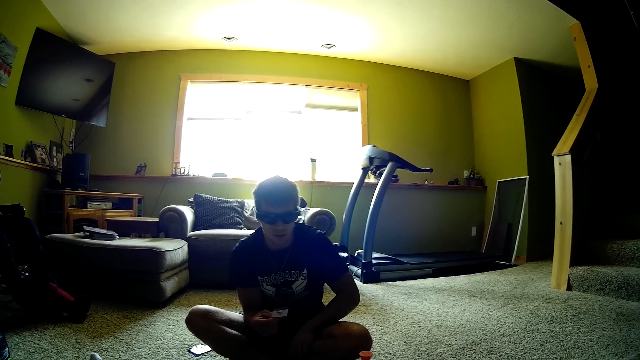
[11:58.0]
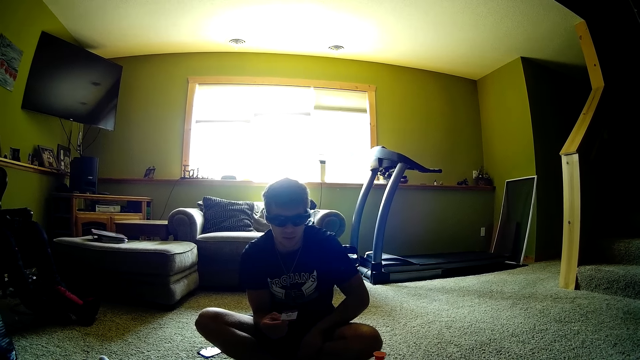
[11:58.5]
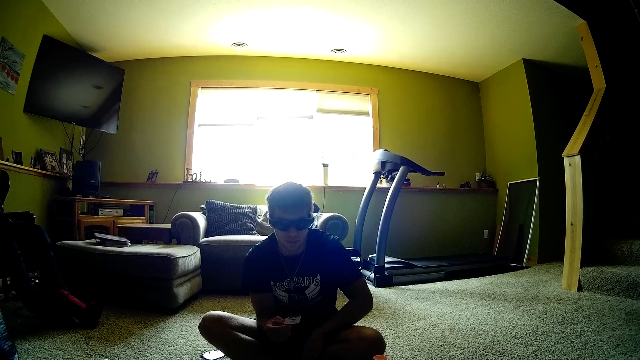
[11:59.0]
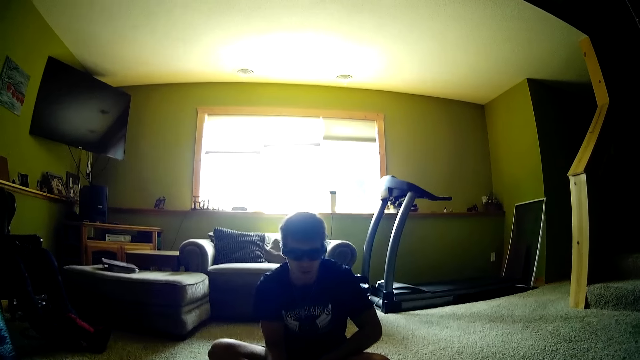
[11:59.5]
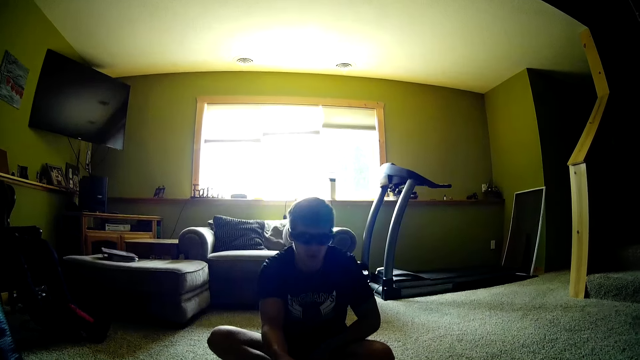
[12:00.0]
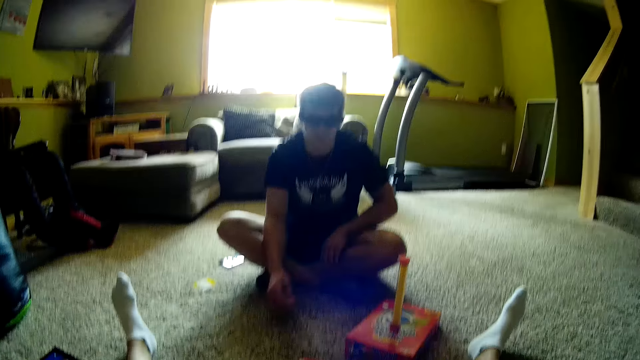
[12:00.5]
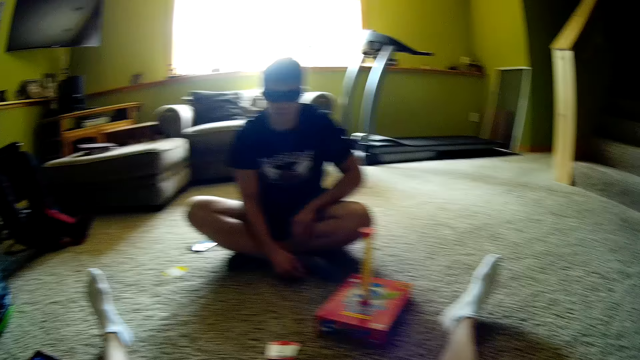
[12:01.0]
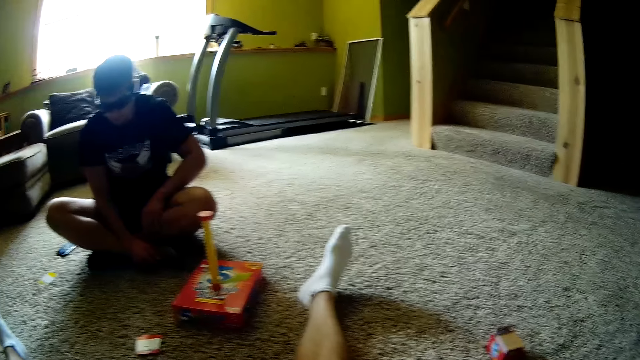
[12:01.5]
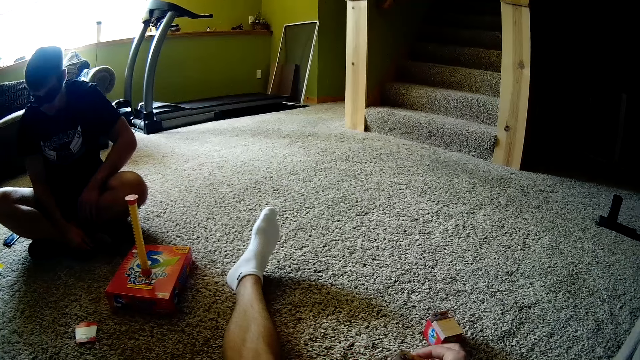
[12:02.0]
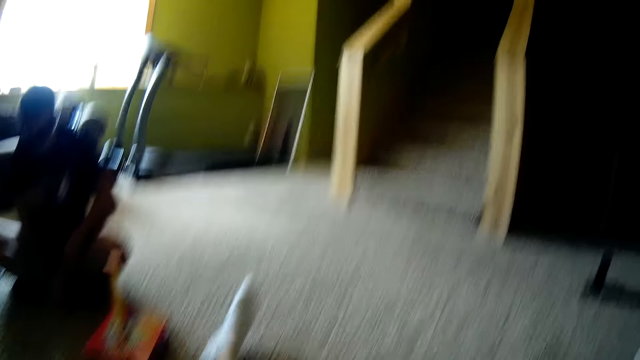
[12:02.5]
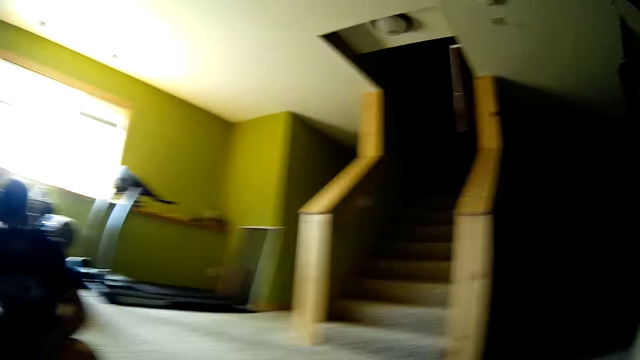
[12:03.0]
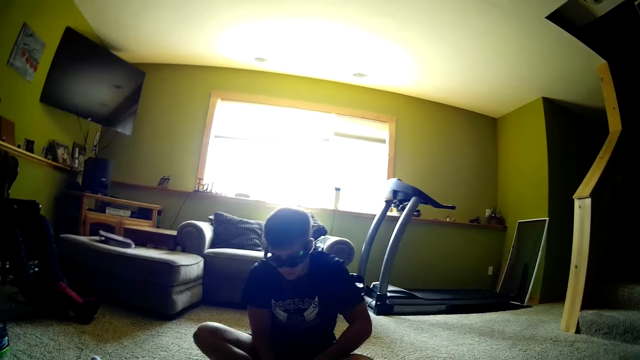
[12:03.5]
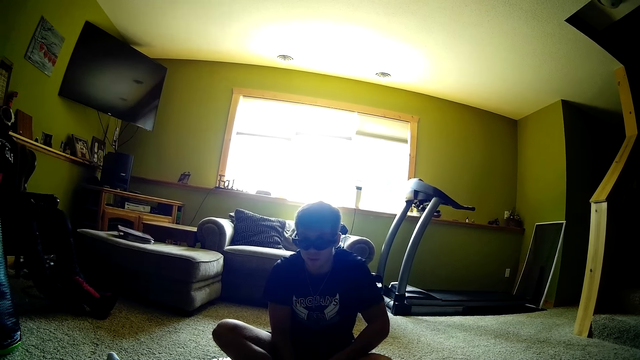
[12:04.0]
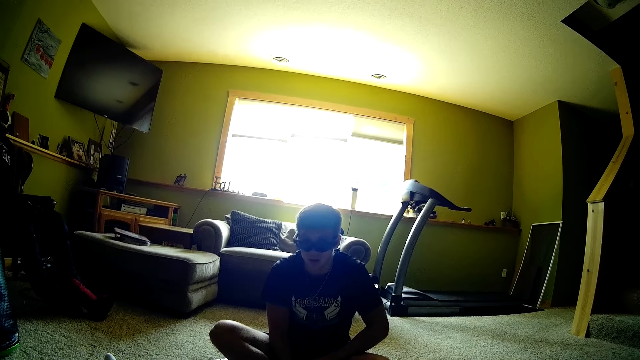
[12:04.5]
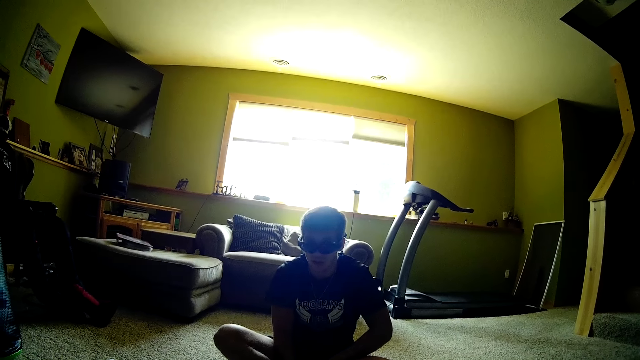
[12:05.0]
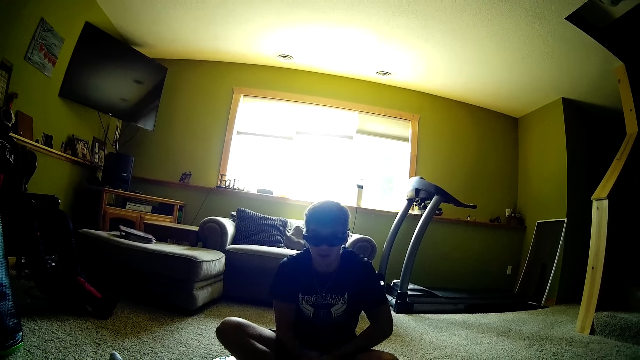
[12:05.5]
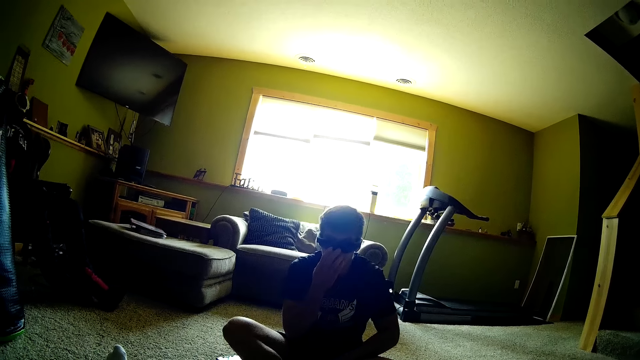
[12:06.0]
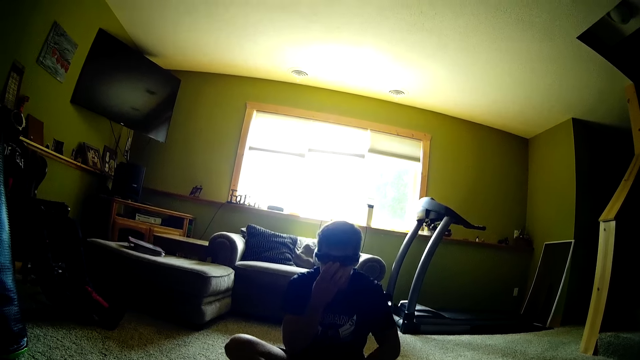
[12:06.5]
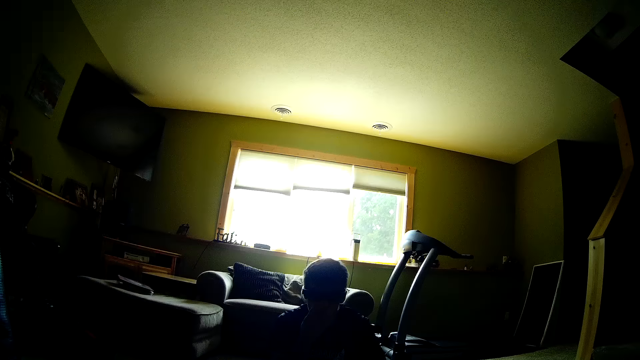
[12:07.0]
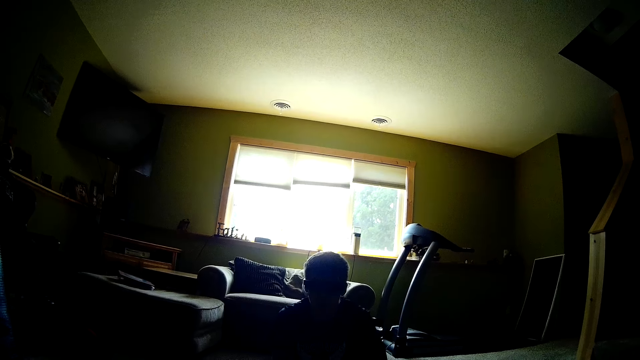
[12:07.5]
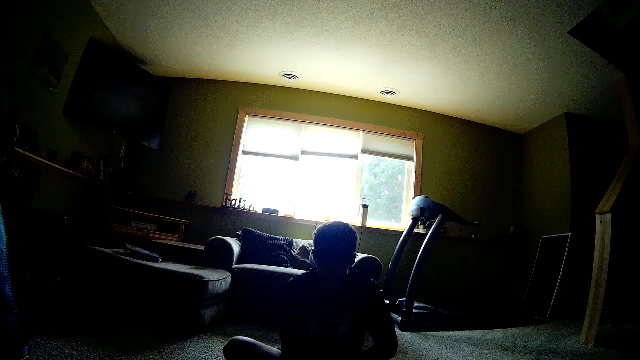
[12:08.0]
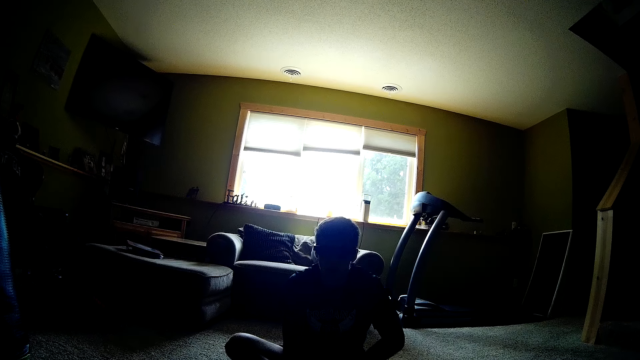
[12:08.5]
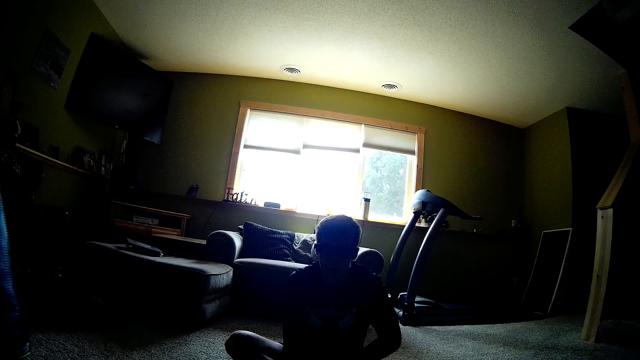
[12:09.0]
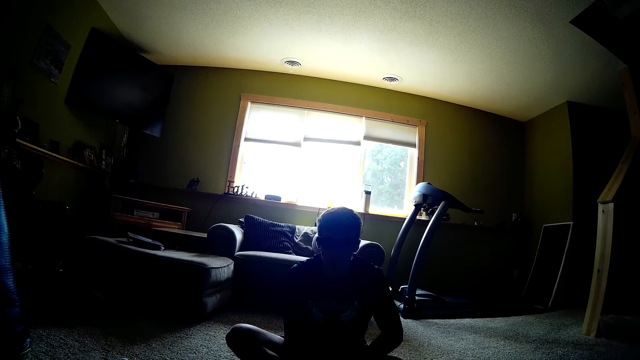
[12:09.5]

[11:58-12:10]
A man puts down the card. The camera wearer chats with the man. They put the card down. They look around the house.

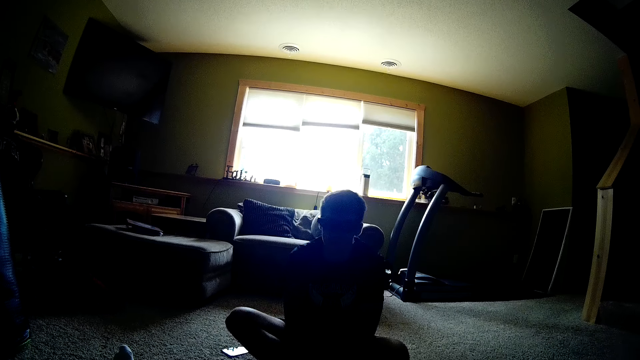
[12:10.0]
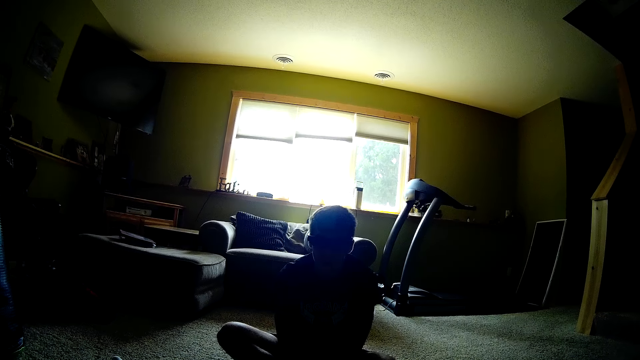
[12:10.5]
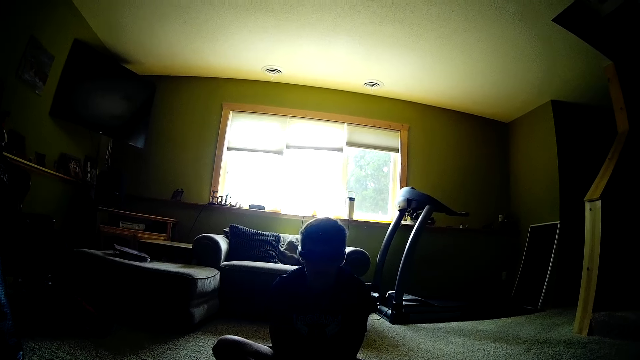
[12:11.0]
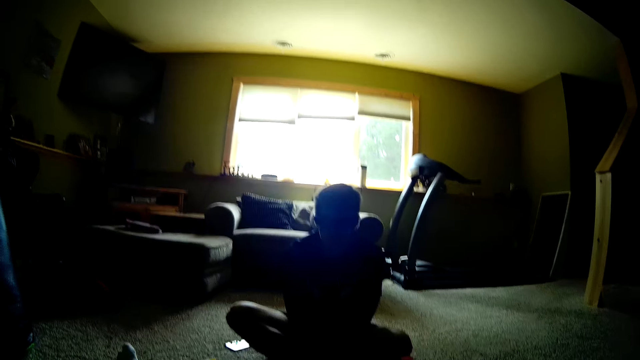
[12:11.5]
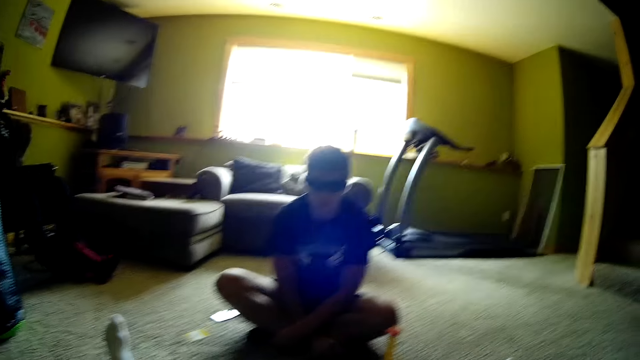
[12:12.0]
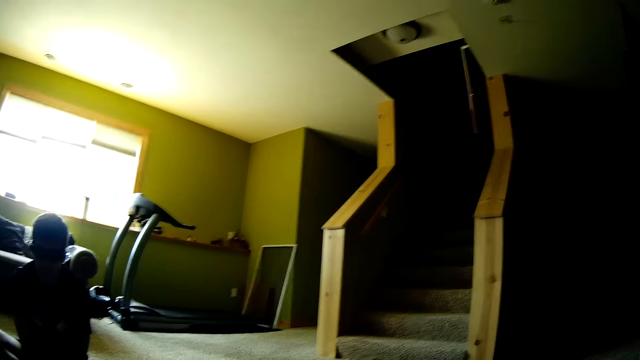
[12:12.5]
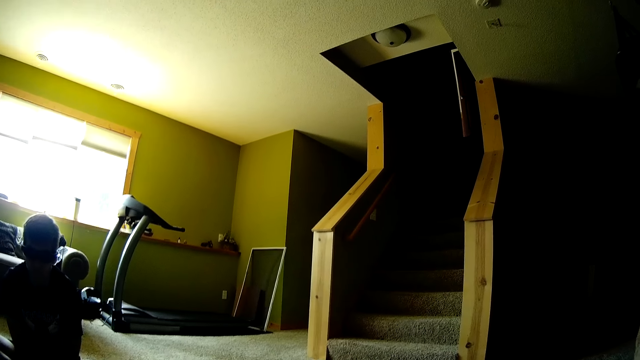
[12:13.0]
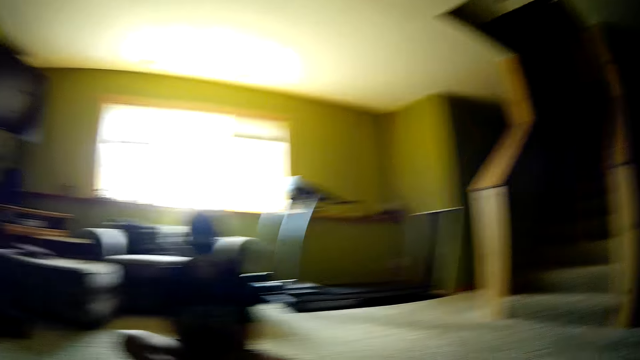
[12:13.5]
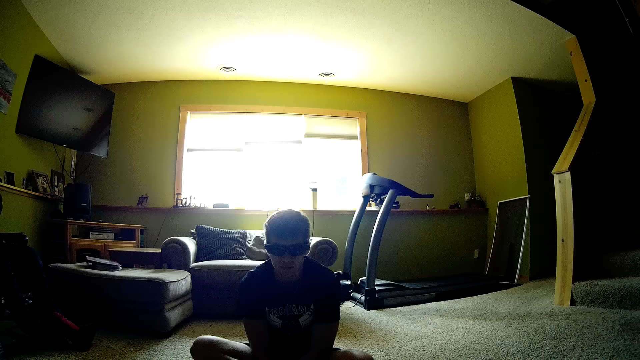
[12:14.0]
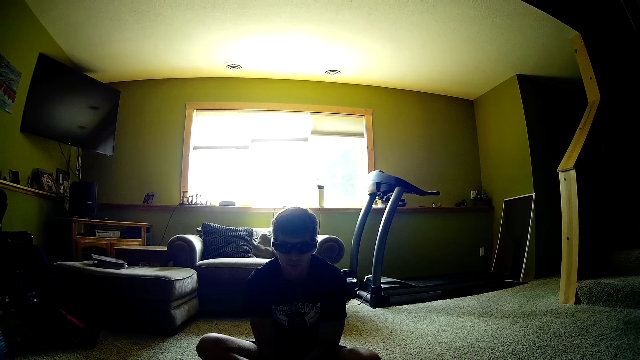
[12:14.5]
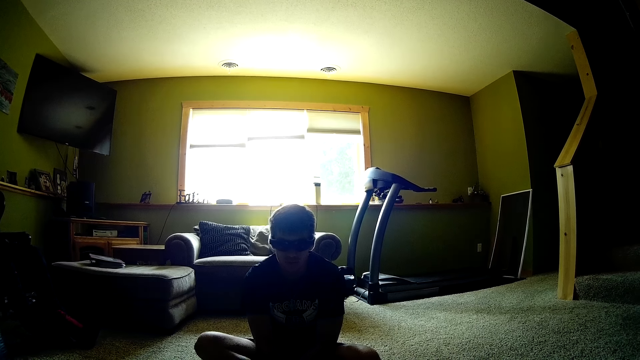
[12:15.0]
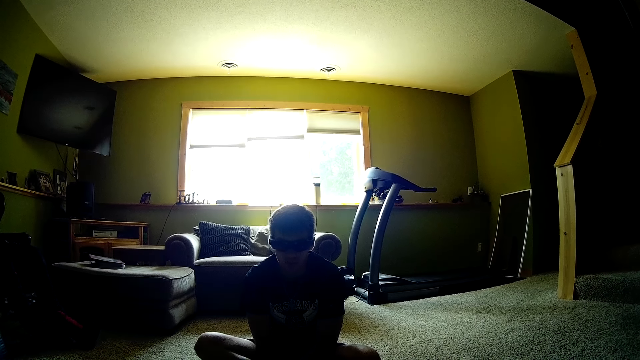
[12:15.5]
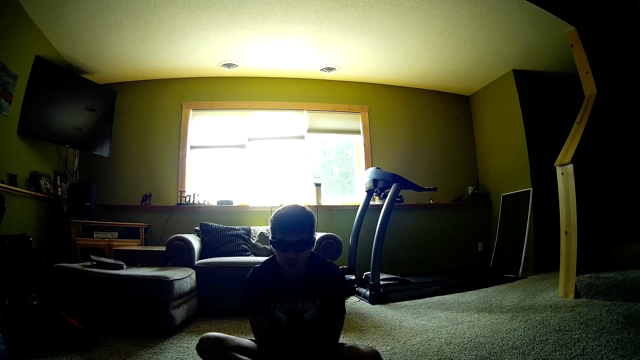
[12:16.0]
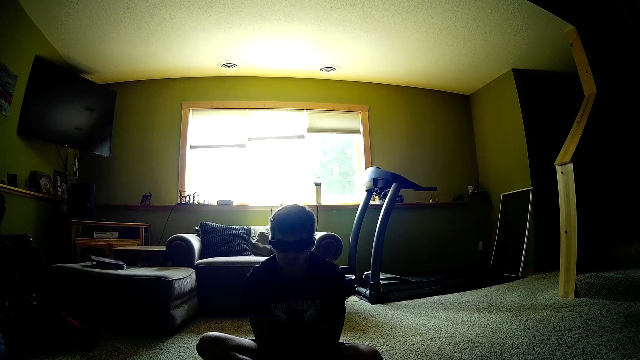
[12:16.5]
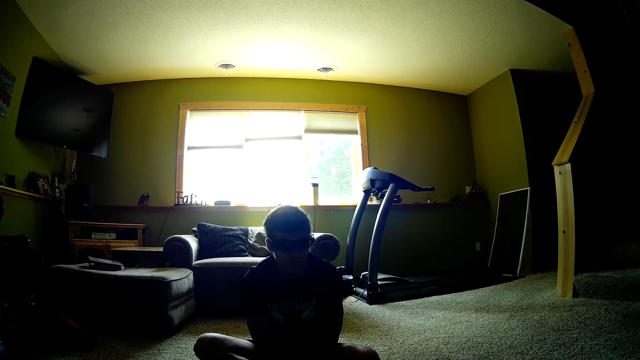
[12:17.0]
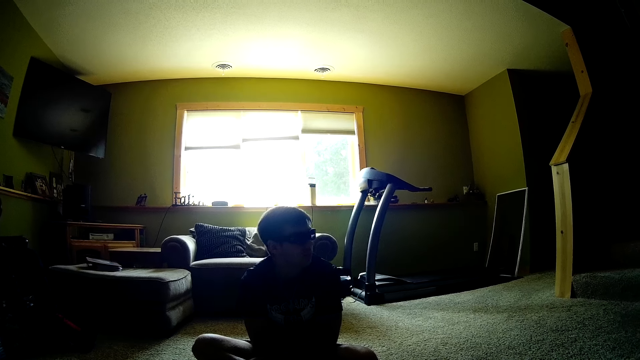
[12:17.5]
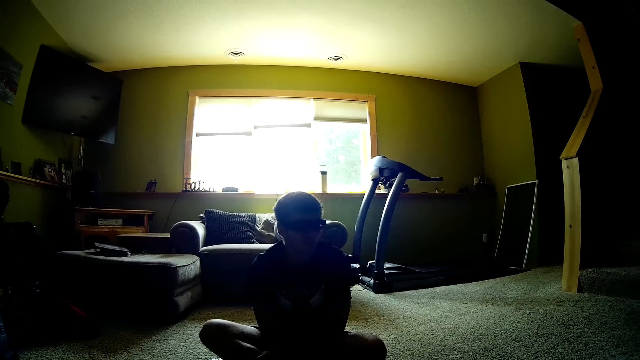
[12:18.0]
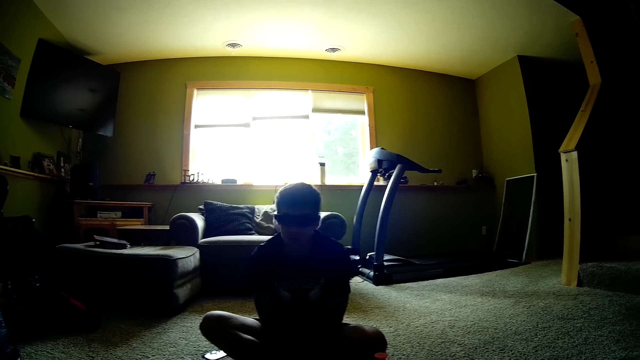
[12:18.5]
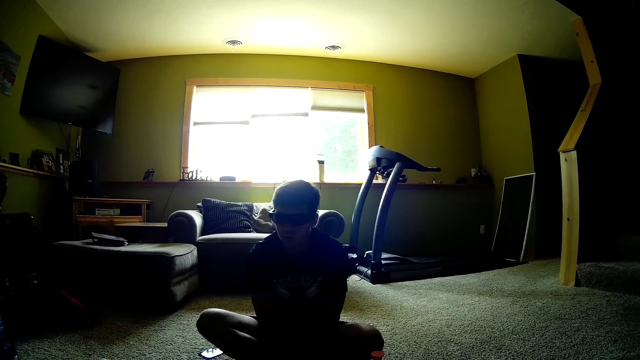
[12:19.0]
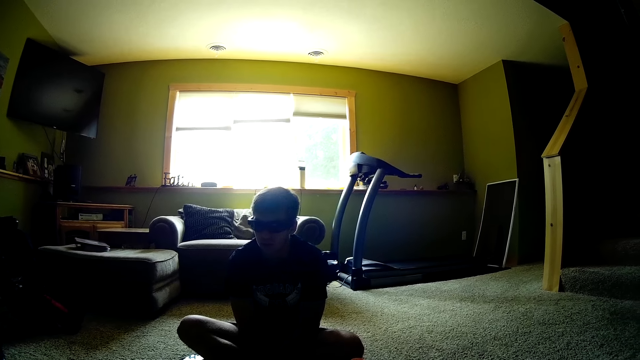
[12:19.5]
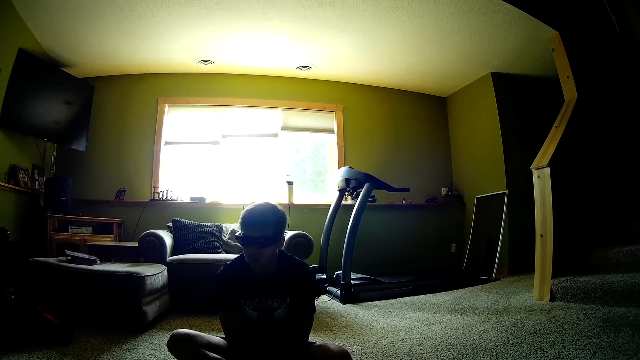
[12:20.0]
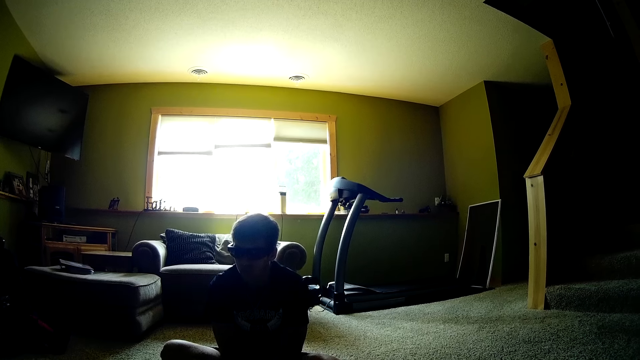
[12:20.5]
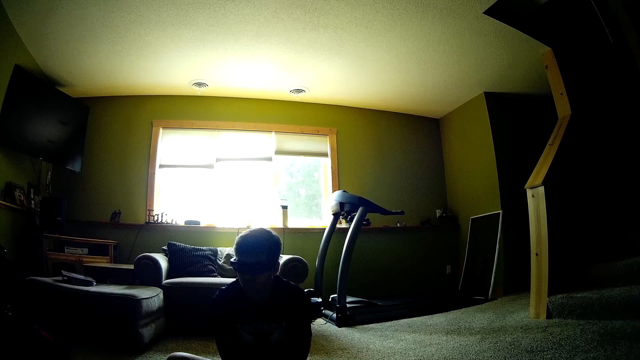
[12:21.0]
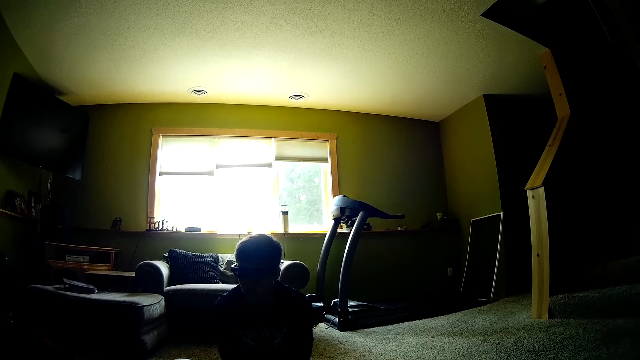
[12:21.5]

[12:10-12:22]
A man chats with the camera wearer.
